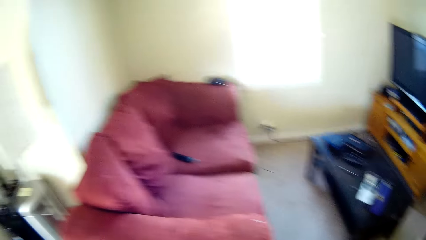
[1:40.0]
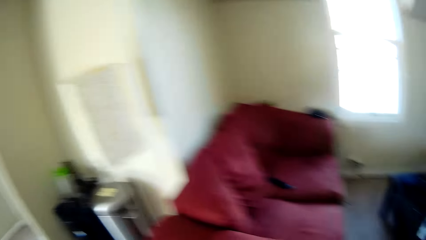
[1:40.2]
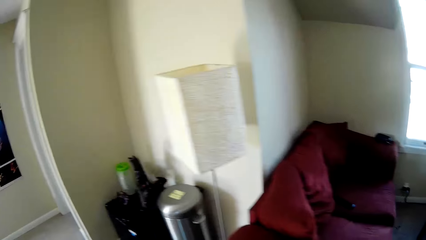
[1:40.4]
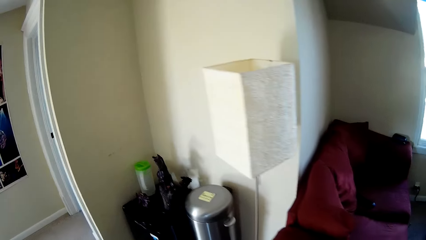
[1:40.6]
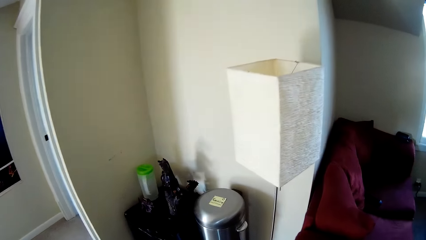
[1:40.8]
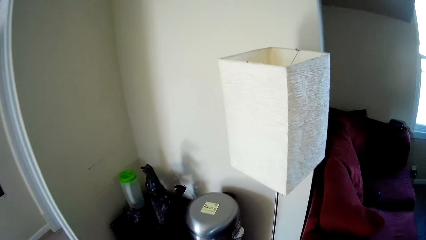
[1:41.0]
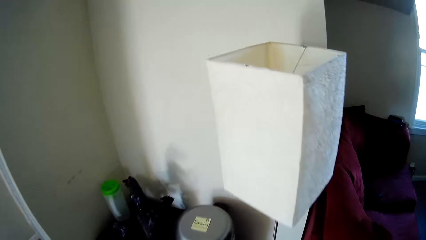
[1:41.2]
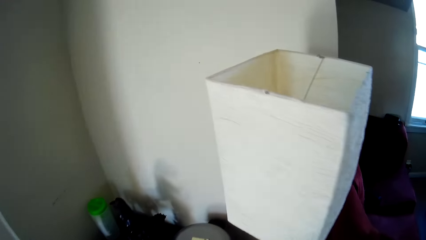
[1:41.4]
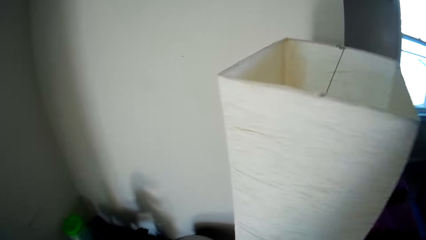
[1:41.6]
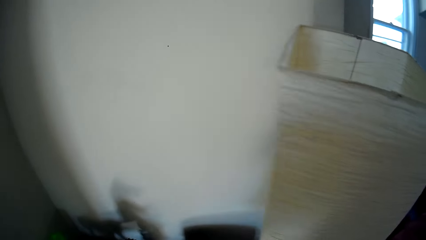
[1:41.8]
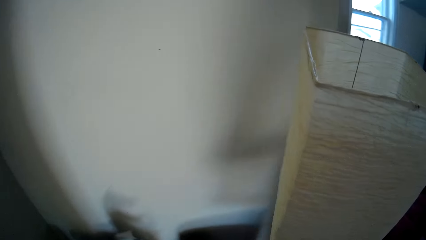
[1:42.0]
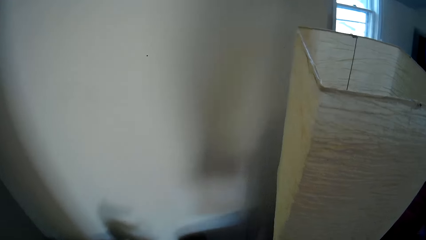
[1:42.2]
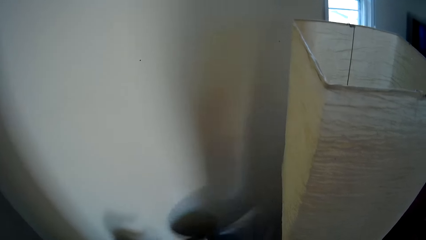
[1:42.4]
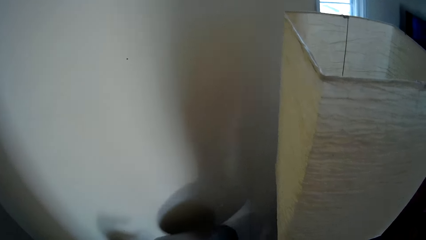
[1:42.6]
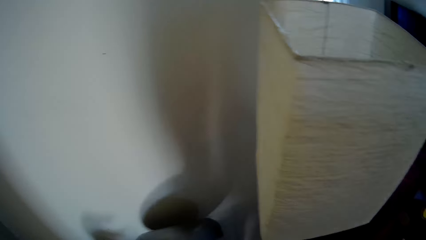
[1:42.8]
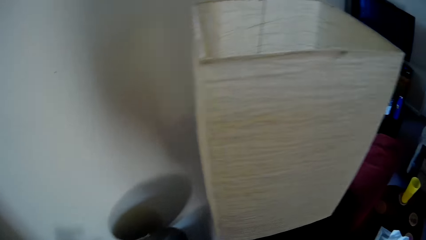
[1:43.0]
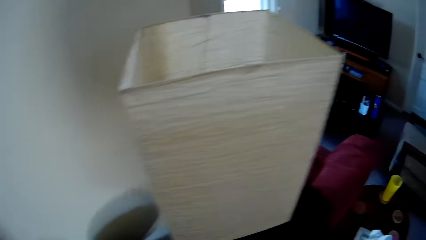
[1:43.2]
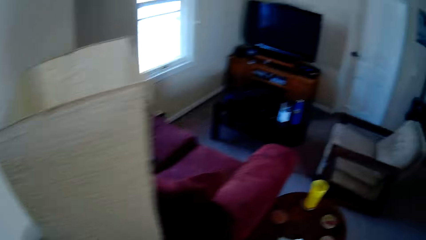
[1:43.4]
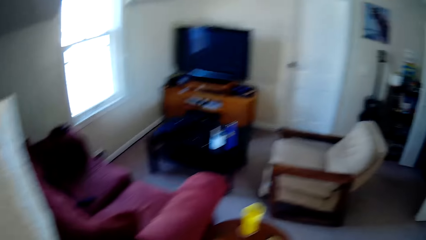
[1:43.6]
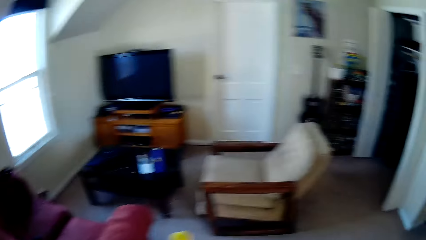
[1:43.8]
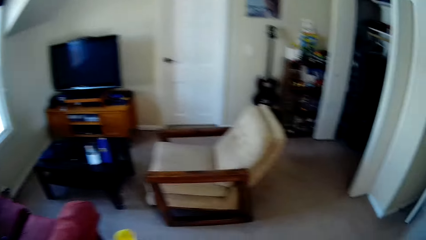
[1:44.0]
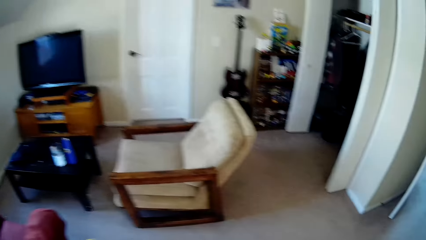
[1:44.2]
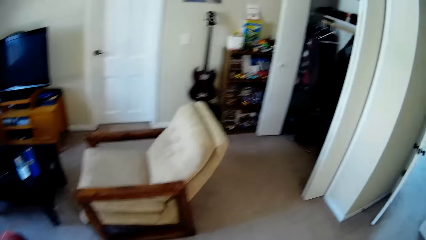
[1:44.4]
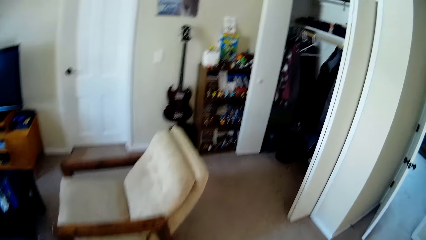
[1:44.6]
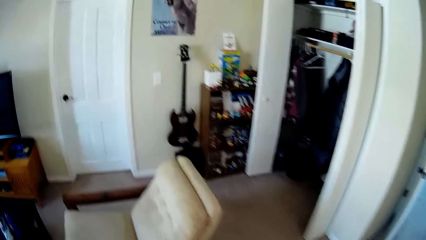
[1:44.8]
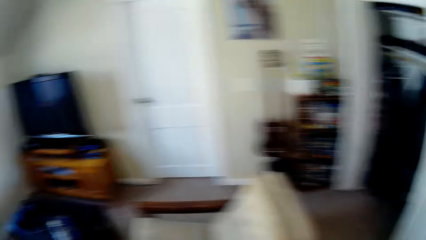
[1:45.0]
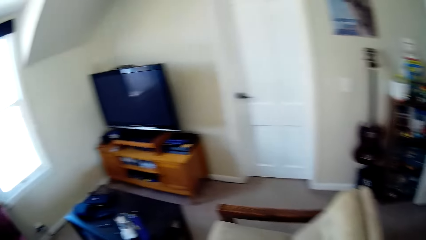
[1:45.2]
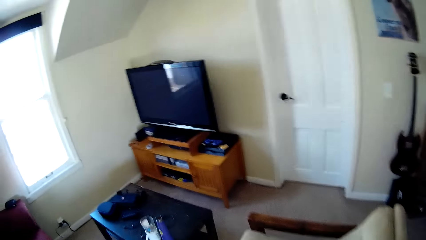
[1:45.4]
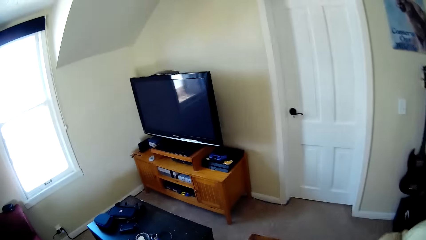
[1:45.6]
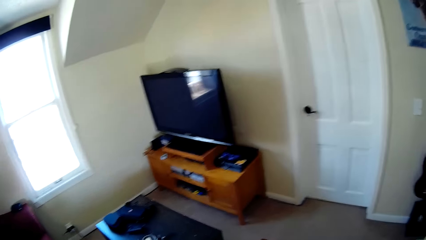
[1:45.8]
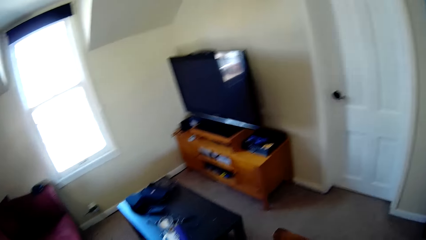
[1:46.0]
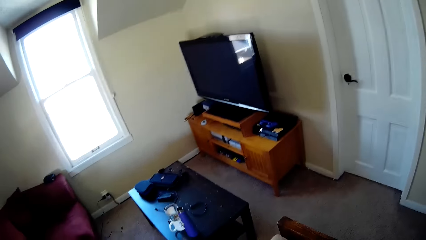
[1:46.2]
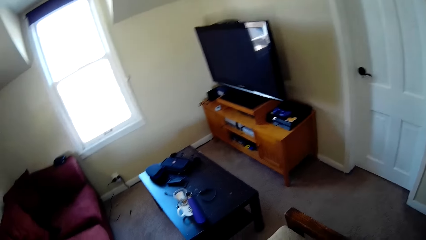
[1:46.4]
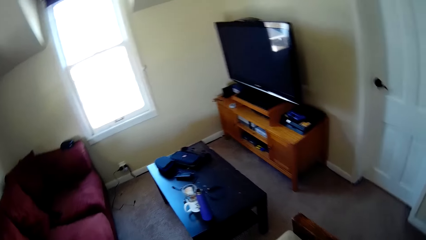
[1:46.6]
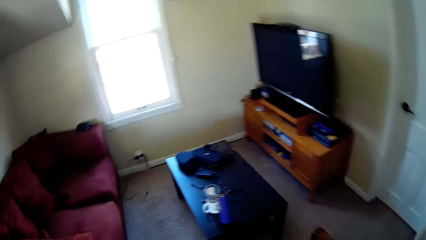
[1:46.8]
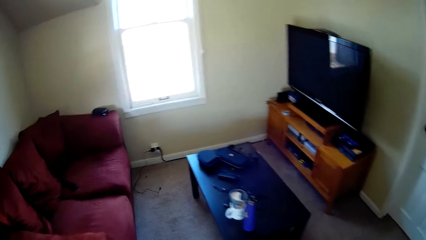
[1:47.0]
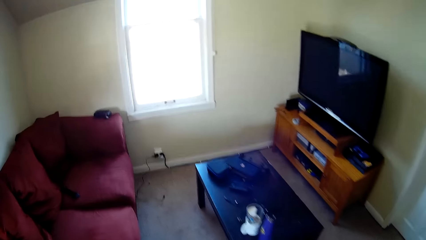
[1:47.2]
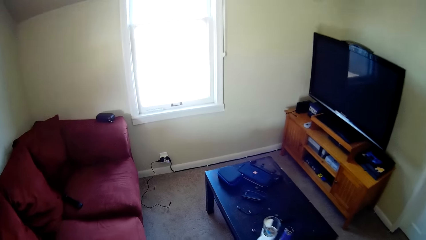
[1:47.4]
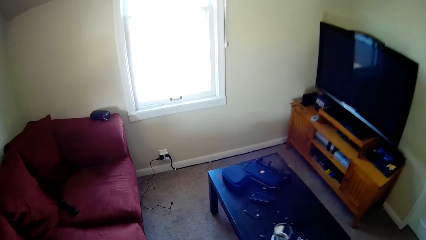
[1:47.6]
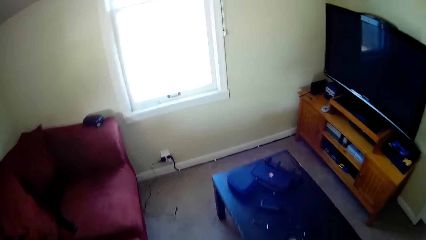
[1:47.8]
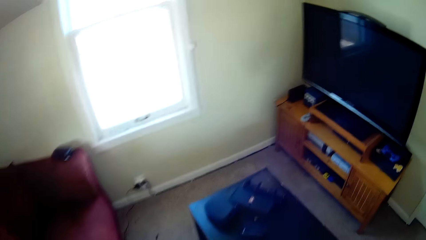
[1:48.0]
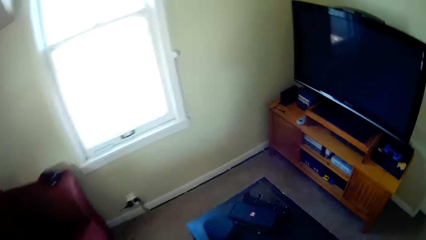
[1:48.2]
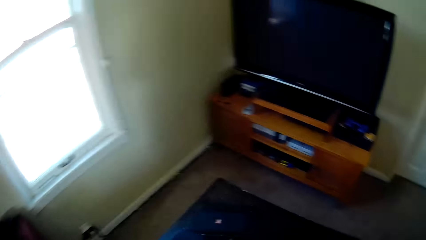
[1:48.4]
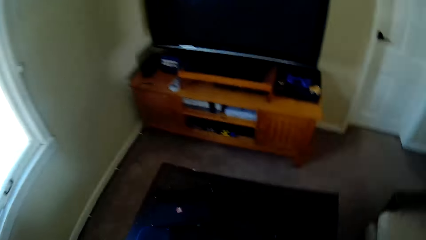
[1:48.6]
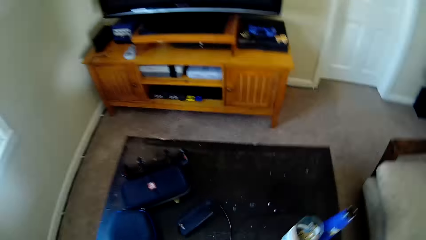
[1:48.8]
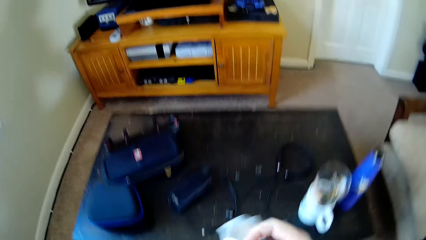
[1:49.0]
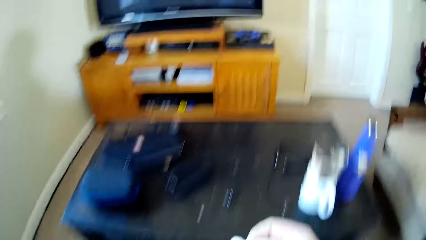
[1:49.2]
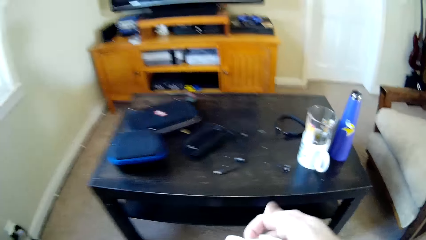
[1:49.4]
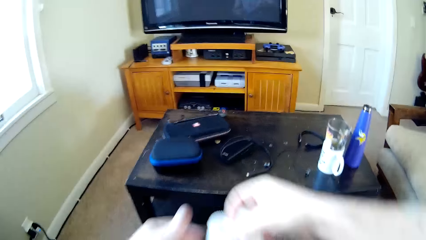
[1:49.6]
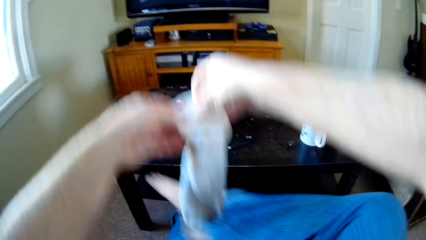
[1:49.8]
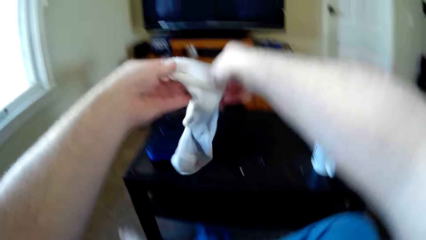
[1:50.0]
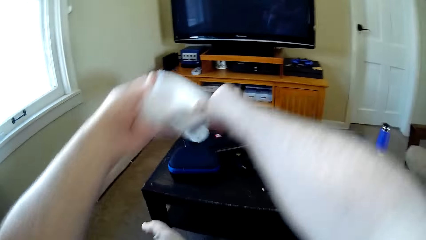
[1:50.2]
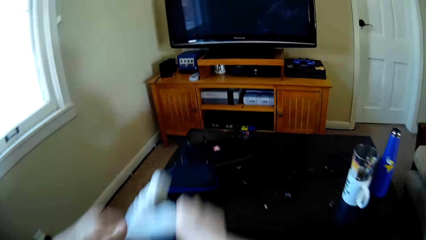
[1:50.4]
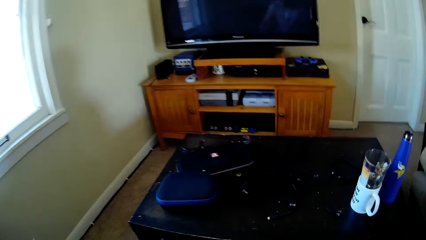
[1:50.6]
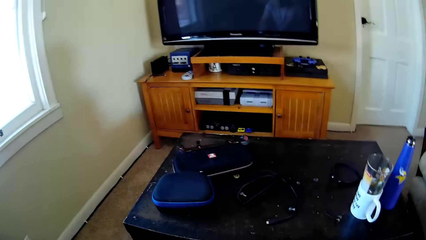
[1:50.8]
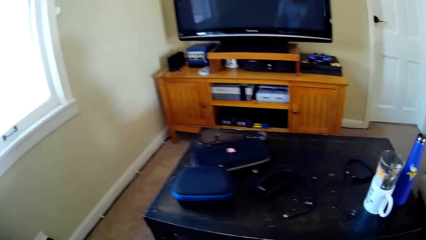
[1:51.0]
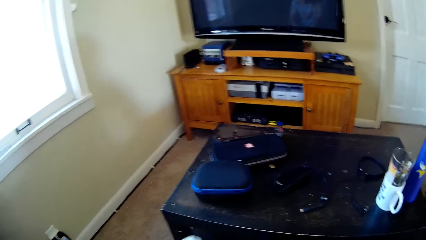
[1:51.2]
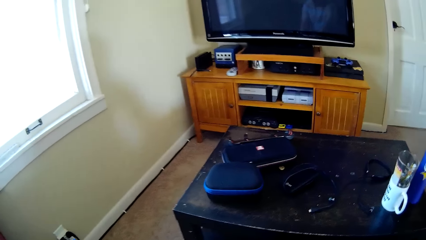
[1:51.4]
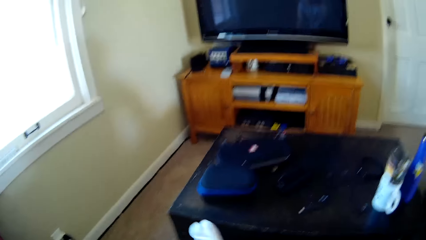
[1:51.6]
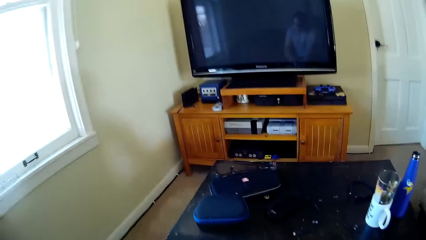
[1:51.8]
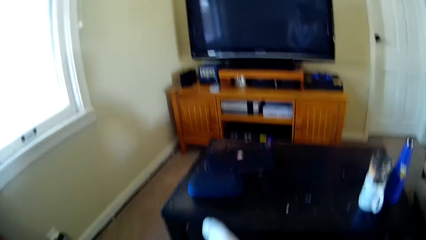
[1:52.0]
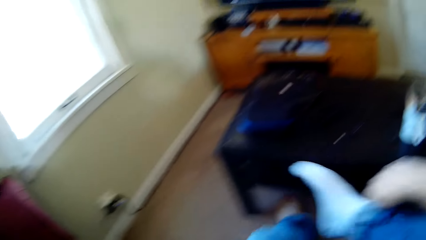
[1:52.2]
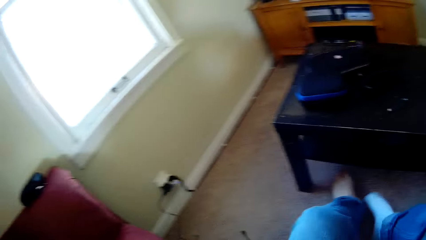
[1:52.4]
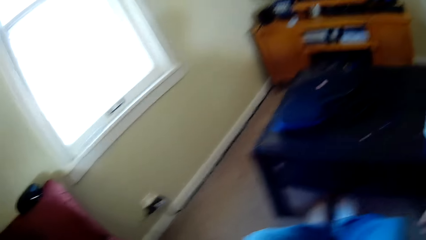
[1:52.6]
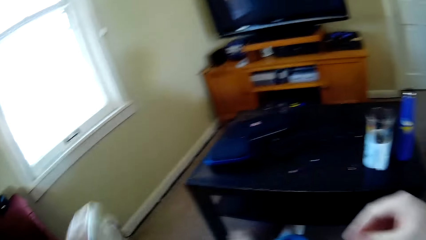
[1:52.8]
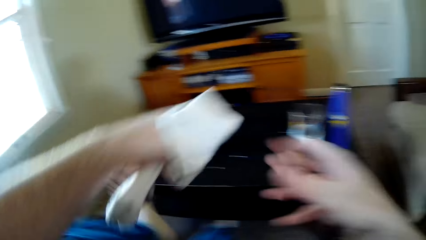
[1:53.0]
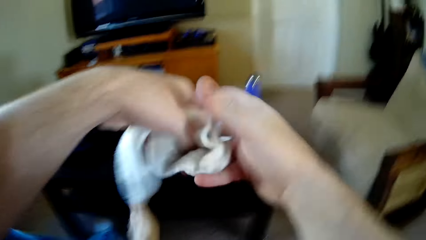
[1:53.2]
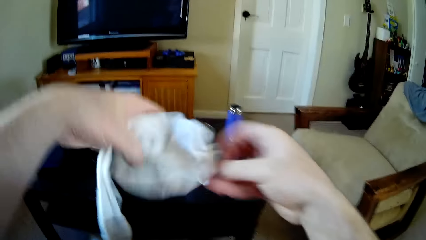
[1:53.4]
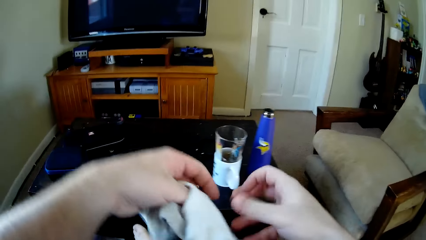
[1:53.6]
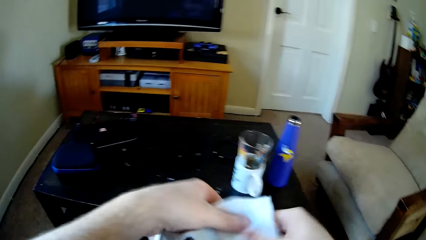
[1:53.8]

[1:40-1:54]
The camera wearer touches something. He throws something on a table. He puts on the socks on his right foot.

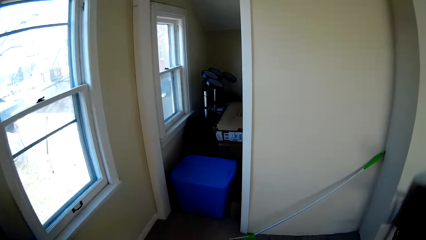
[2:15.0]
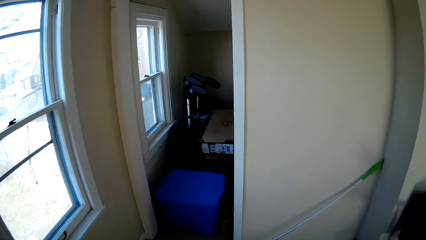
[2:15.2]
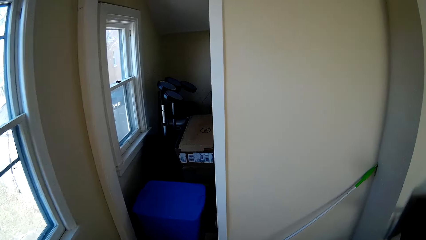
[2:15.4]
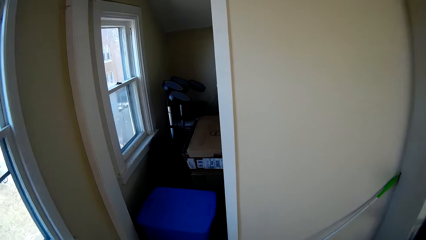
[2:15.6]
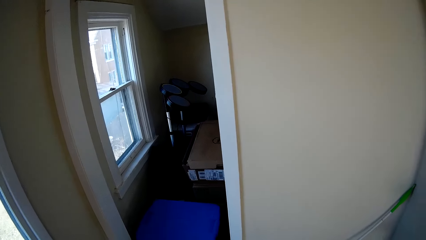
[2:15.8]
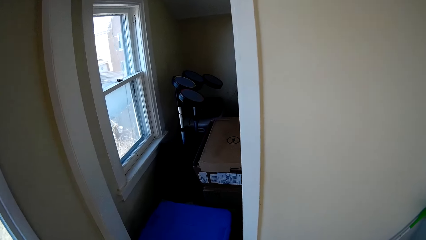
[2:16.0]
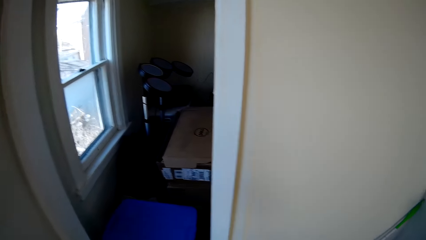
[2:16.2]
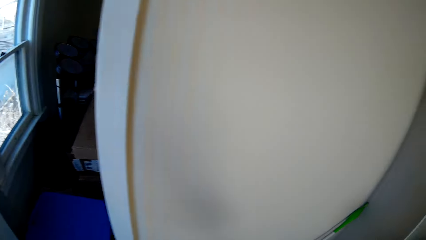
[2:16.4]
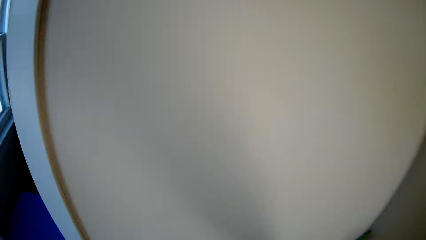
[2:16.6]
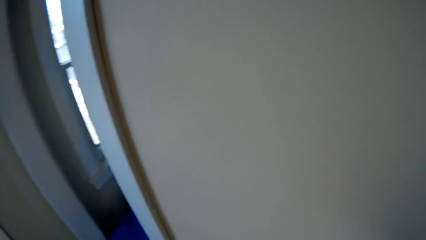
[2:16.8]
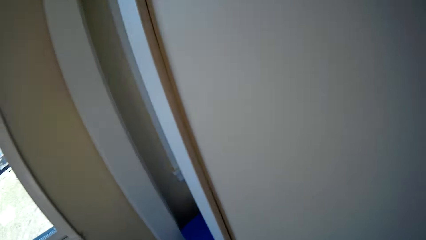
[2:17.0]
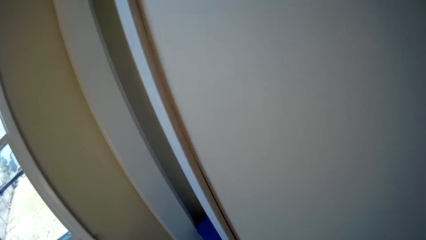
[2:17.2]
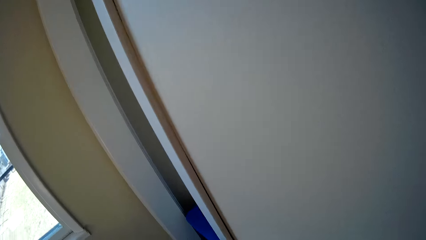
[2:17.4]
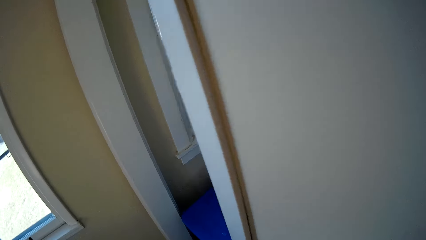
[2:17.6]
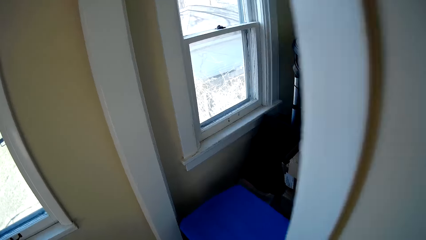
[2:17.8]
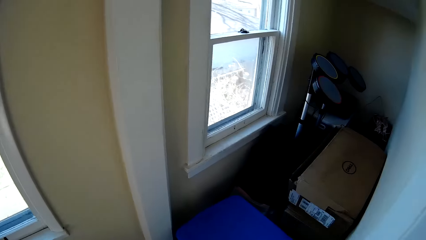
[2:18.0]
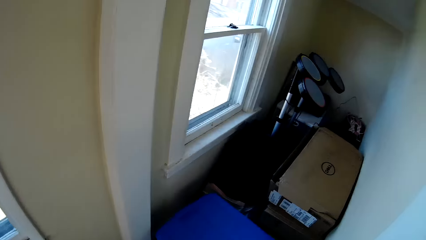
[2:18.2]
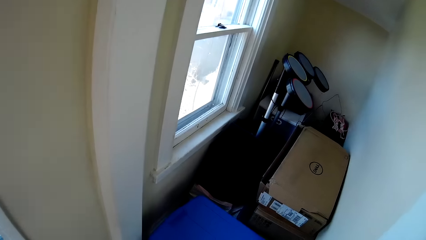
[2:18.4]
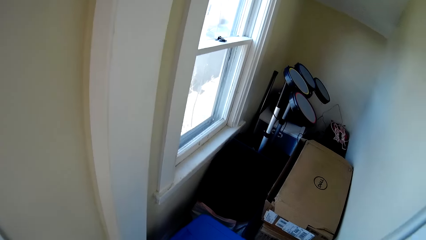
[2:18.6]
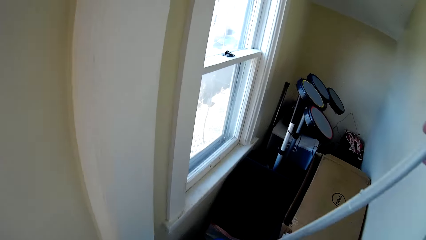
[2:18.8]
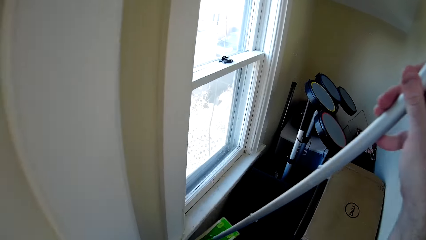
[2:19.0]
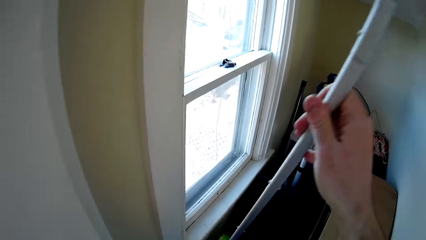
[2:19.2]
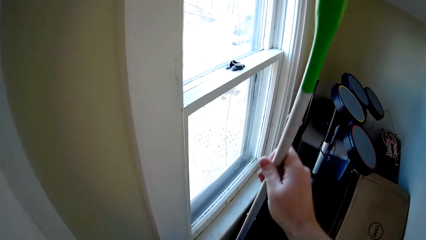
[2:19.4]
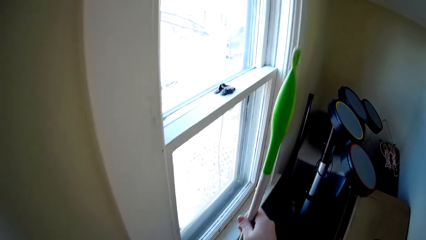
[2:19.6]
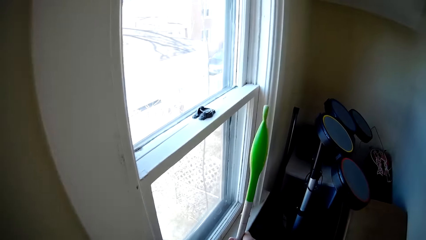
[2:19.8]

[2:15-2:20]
The camera wearer picks a broom with his right hand. He places the broom in a store.
